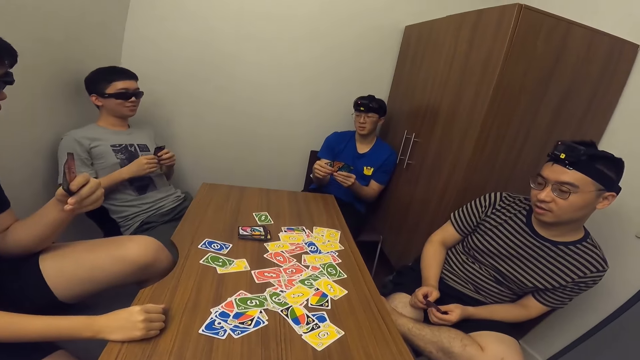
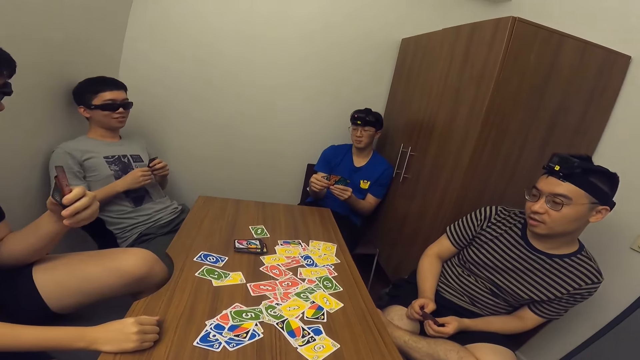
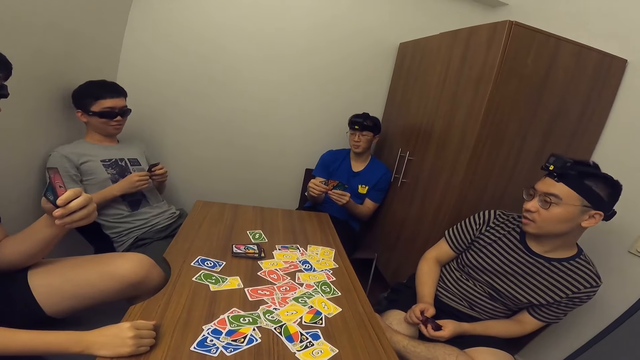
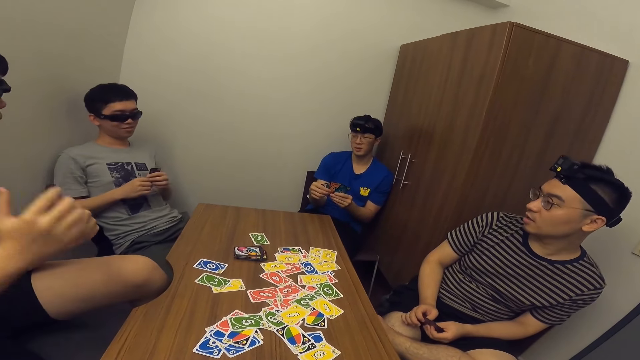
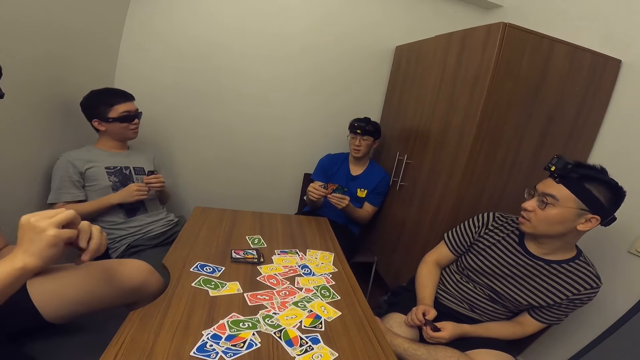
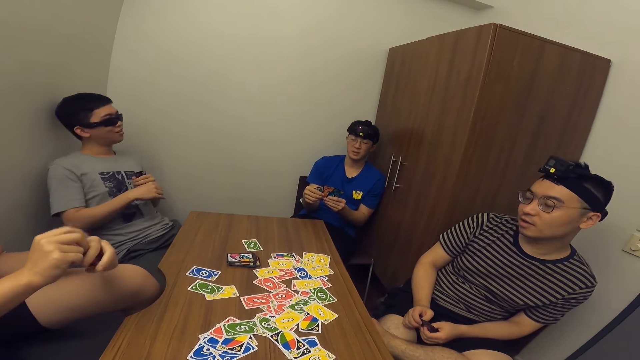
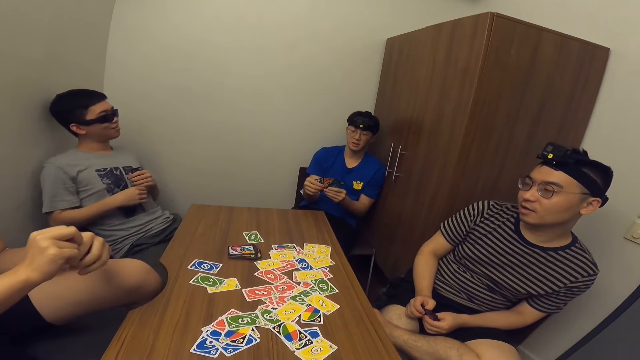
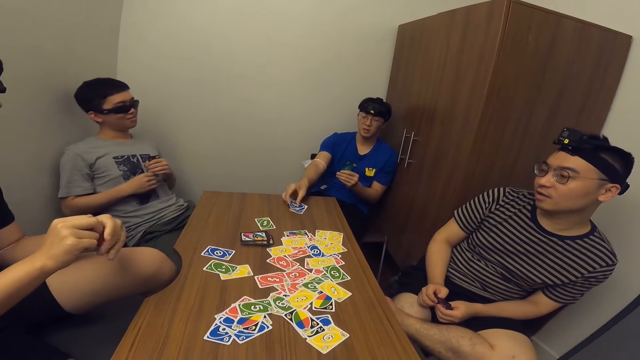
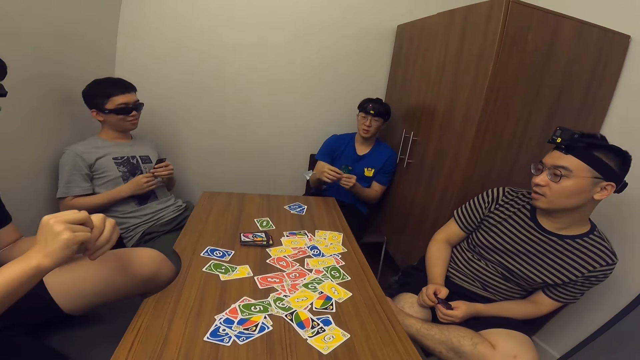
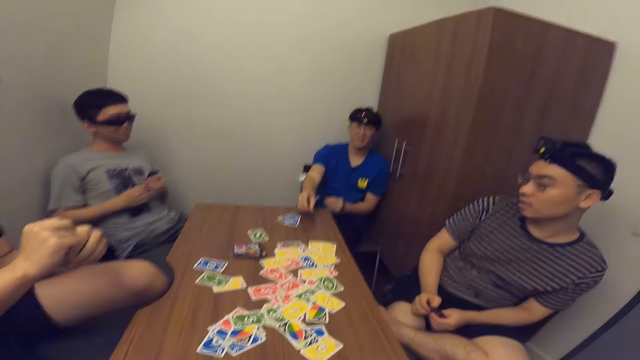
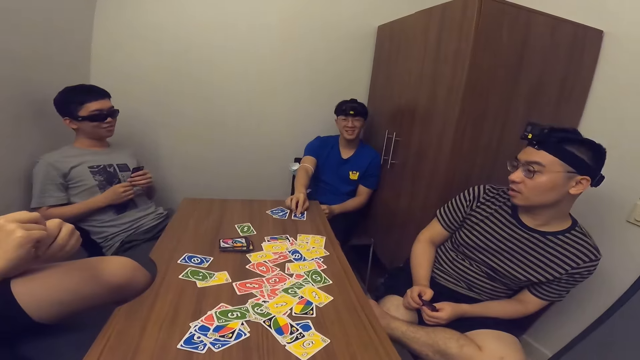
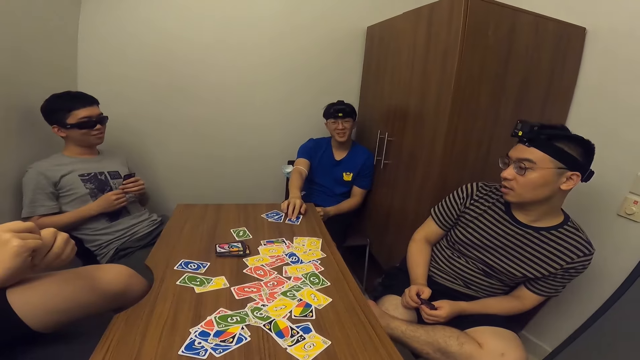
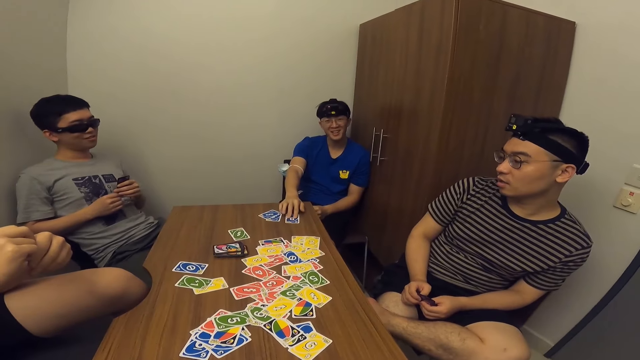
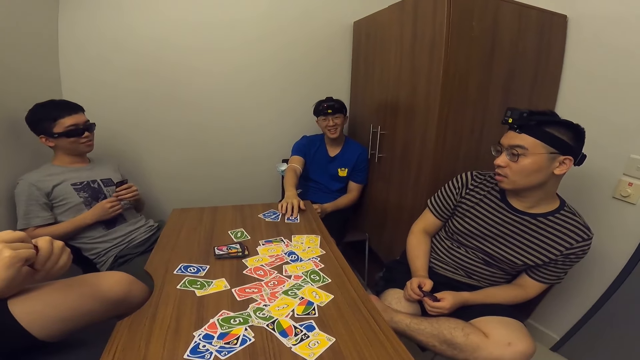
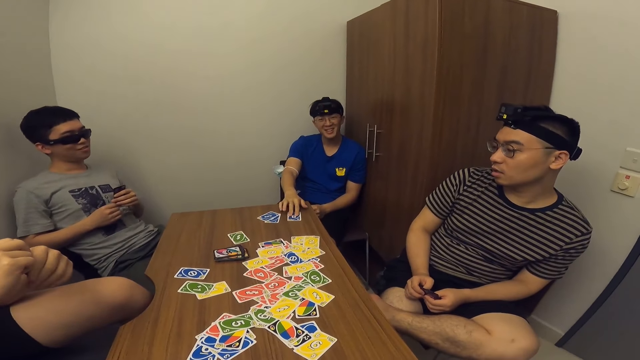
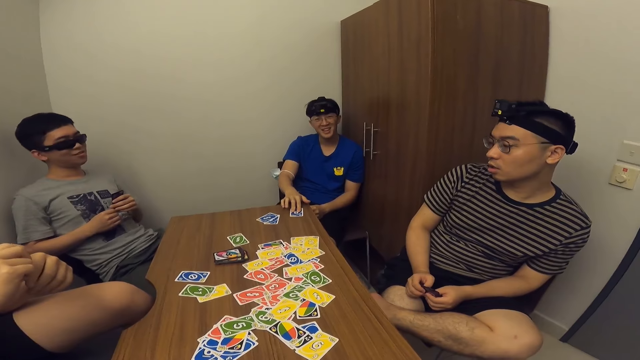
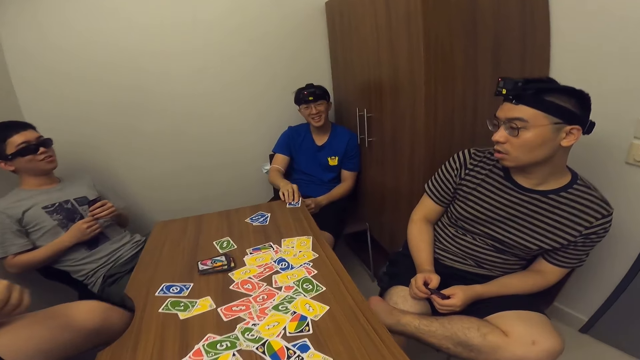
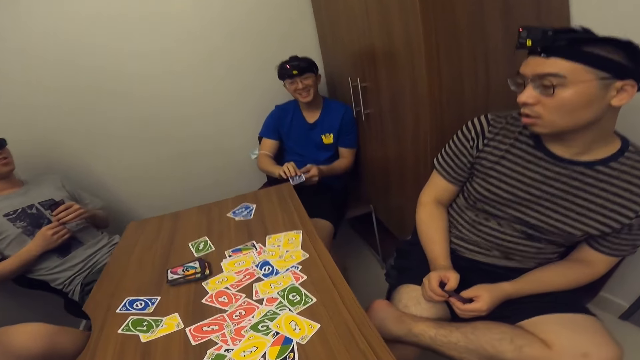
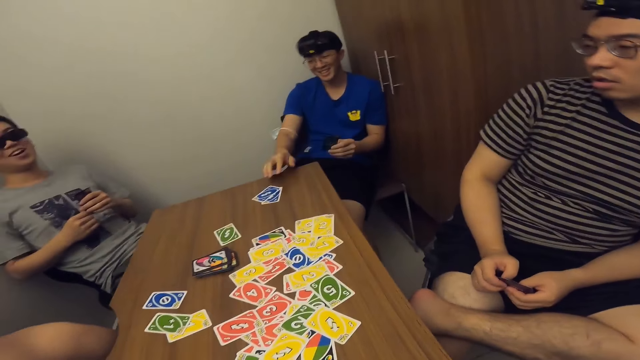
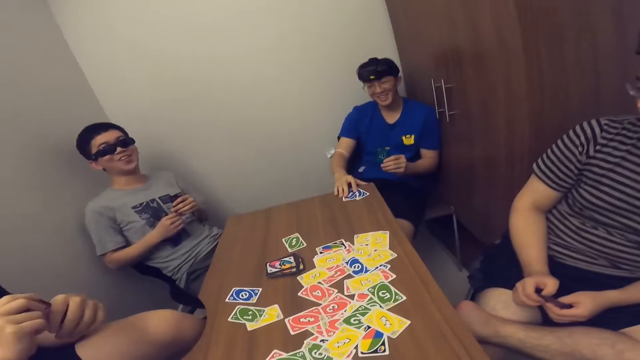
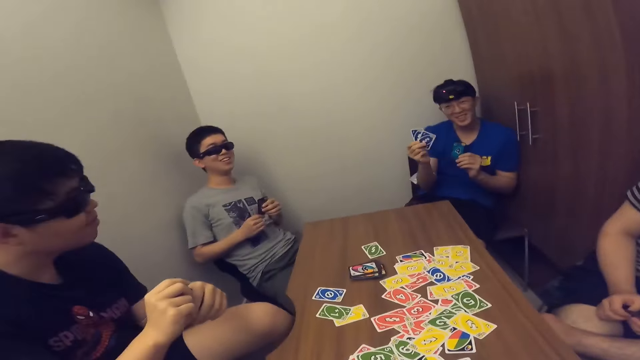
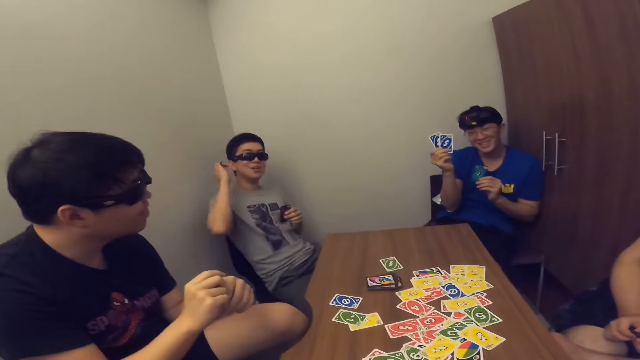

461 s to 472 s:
A man drops some cards in his hand on the table. The man picks cards from the table.

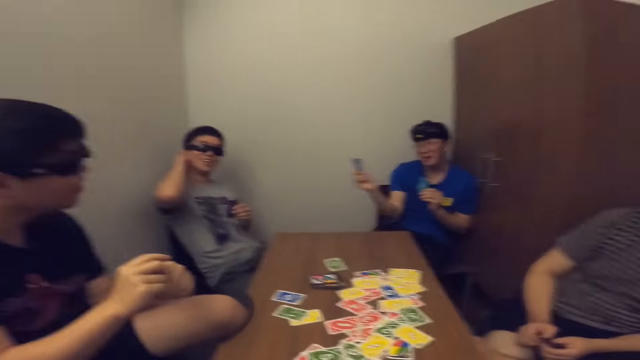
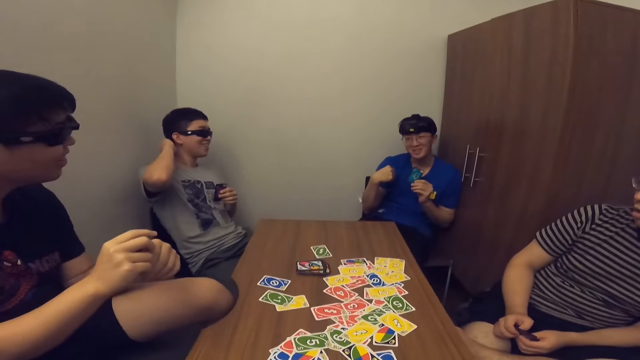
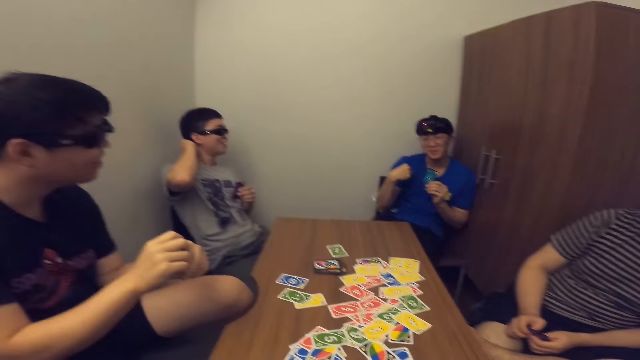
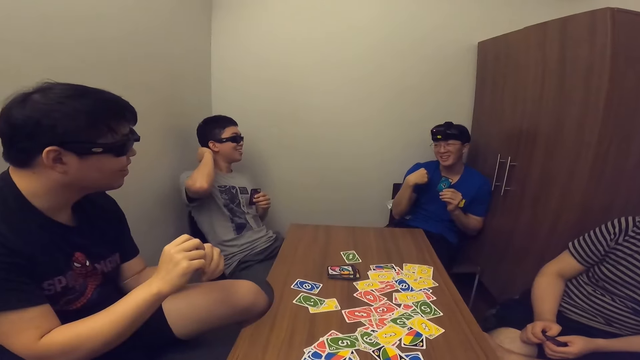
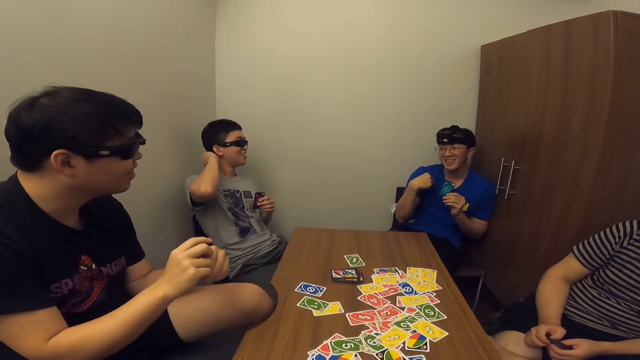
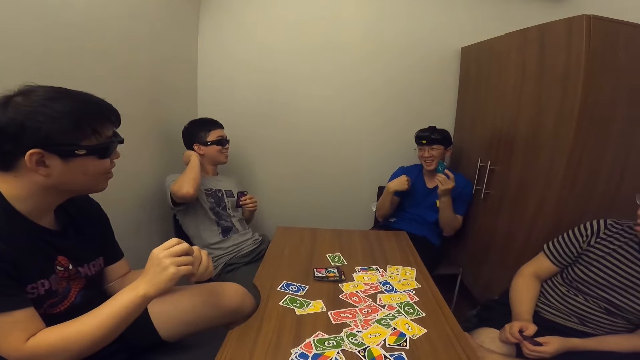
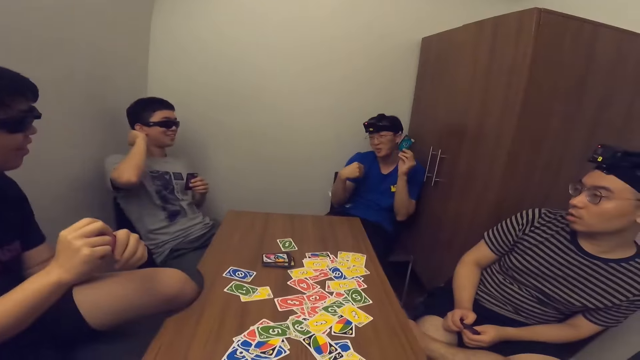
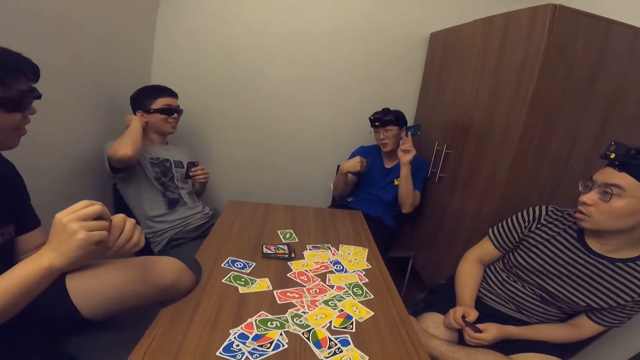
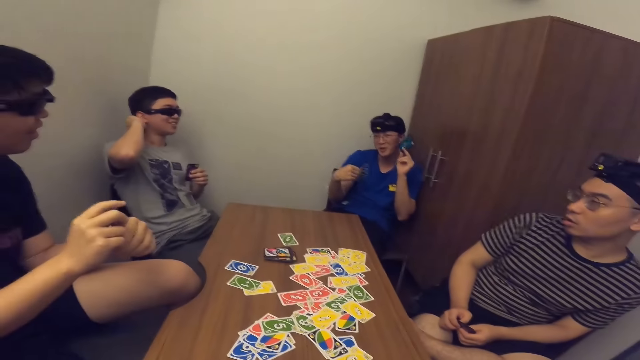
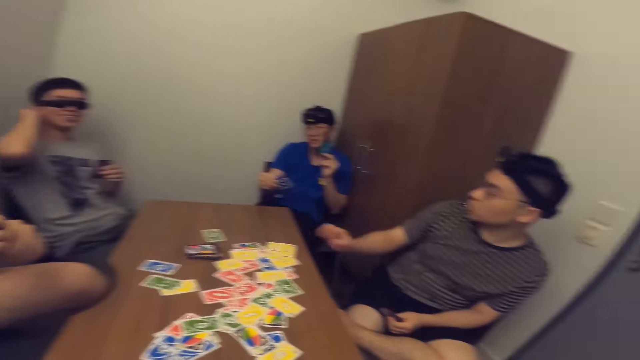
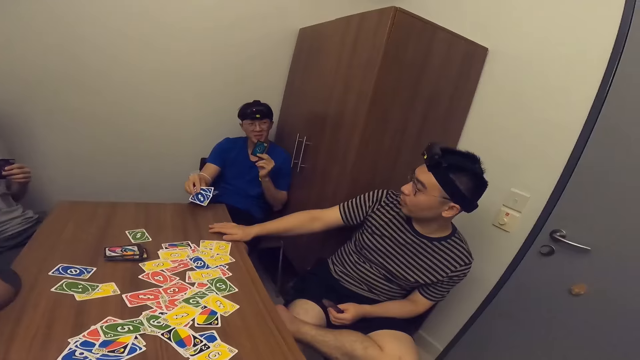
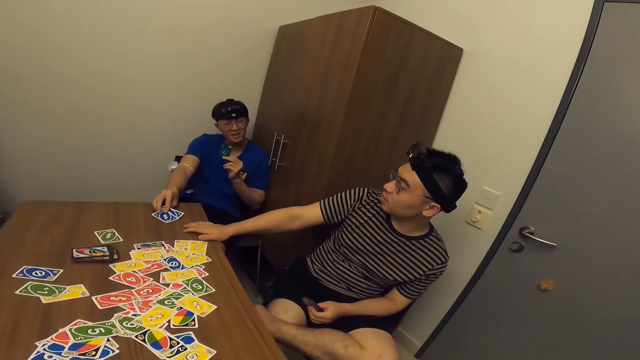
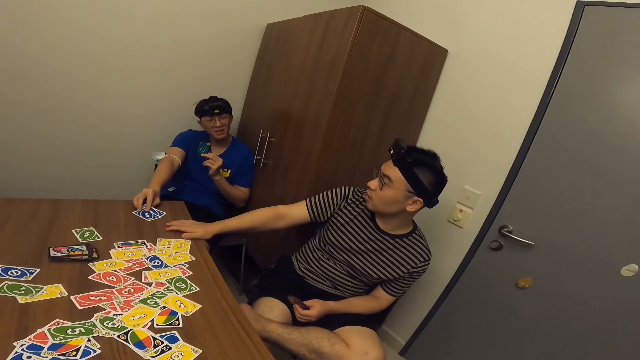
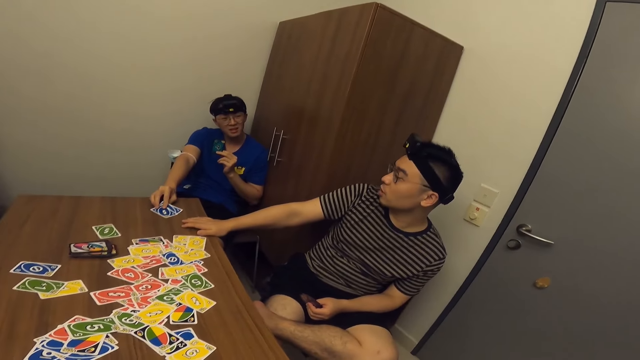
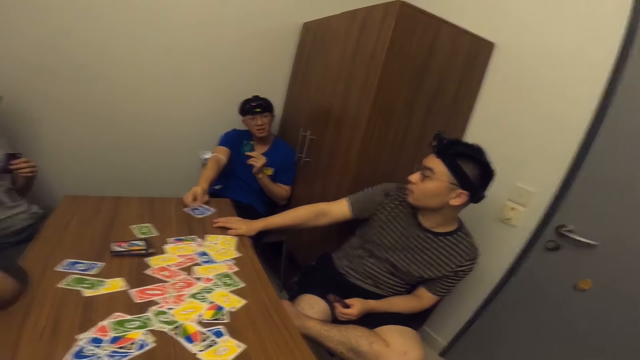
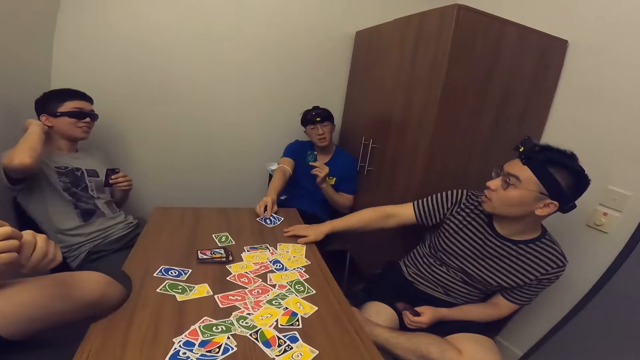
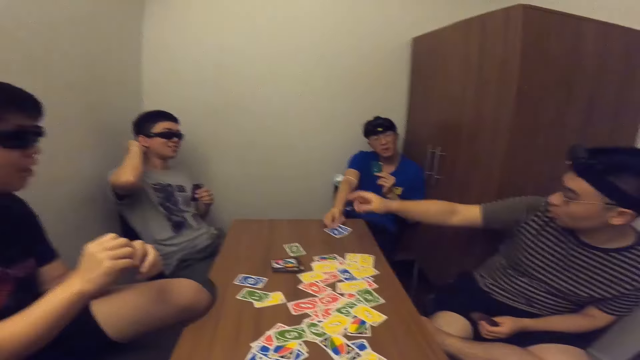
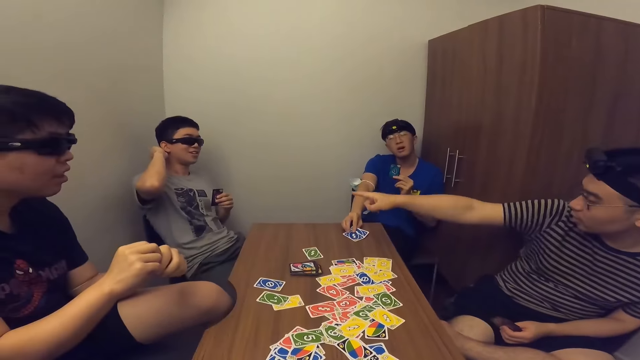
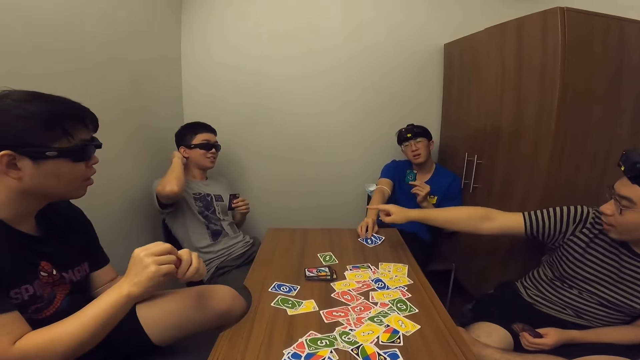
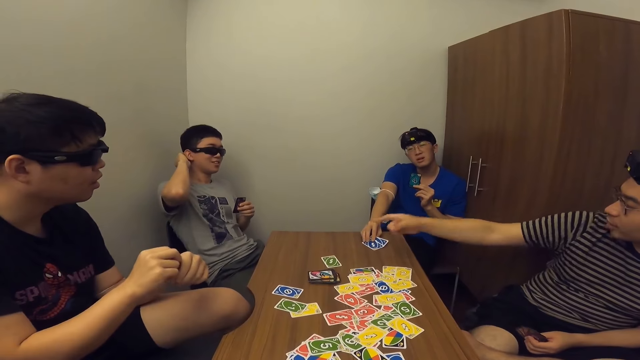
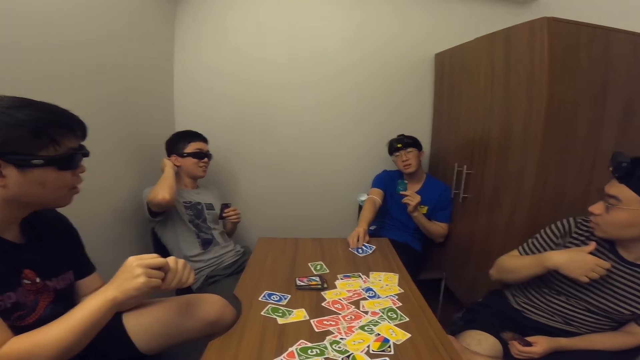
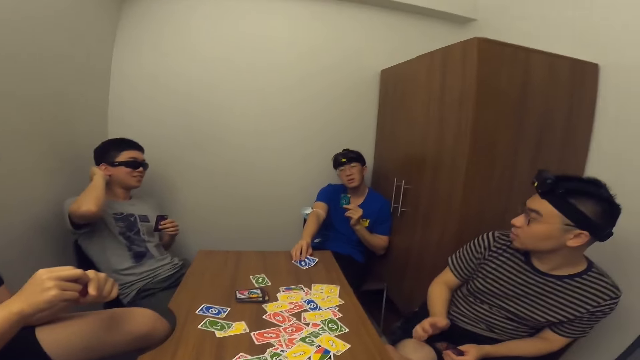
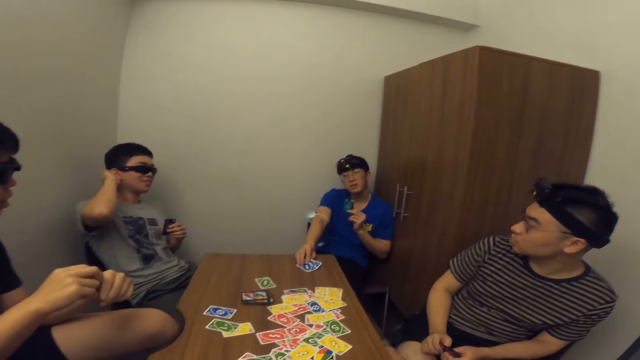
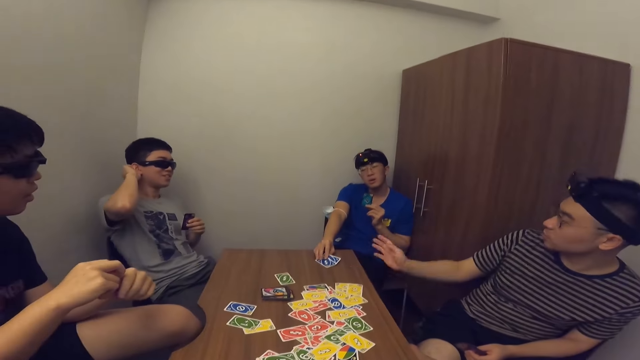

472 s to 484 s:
The camera wearer communicates with a man. Another man interacts with the first man. The first man places cards on the table. The other man places a hand on the table. The other man communicates with a third man.
